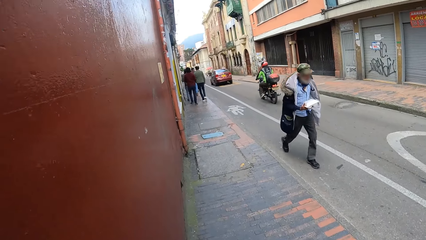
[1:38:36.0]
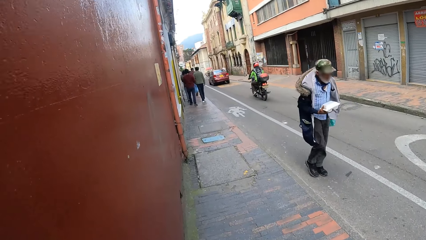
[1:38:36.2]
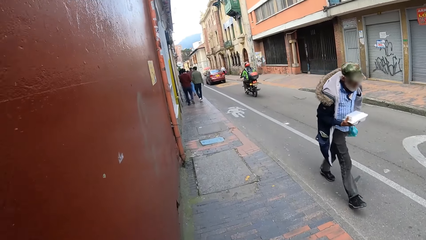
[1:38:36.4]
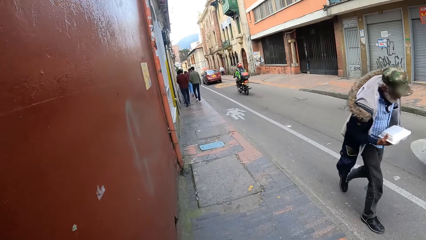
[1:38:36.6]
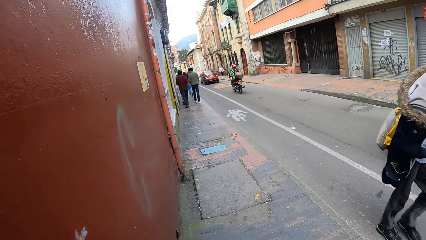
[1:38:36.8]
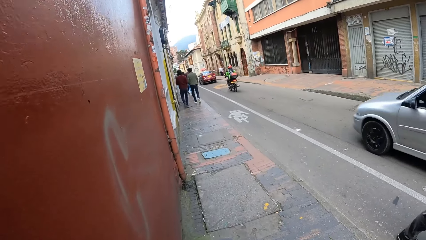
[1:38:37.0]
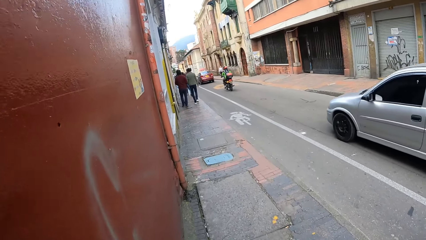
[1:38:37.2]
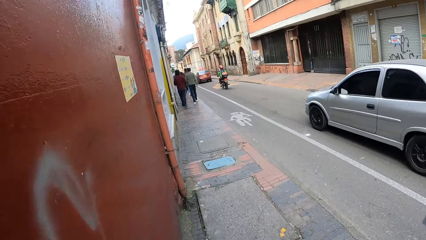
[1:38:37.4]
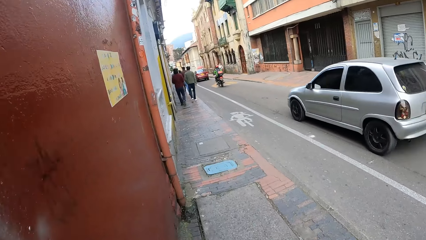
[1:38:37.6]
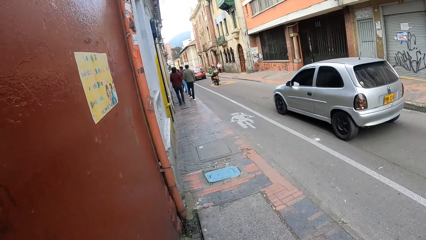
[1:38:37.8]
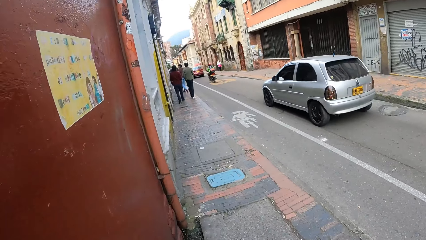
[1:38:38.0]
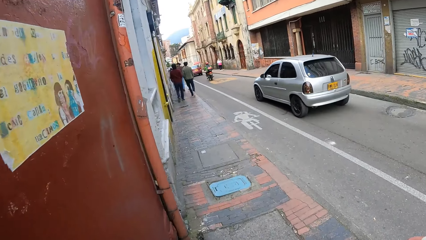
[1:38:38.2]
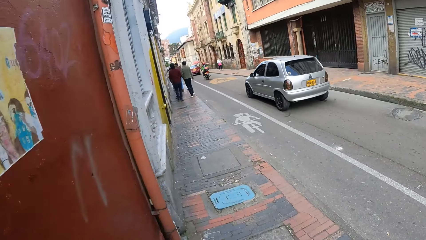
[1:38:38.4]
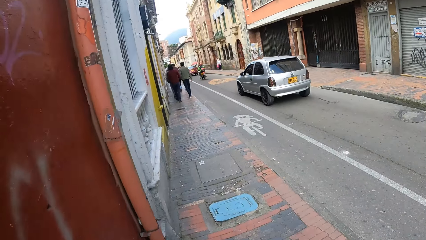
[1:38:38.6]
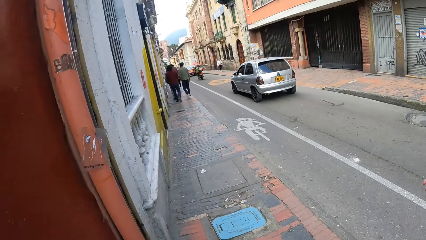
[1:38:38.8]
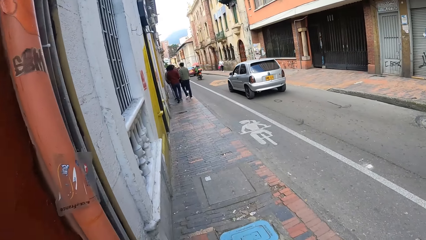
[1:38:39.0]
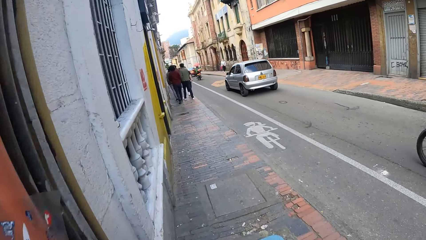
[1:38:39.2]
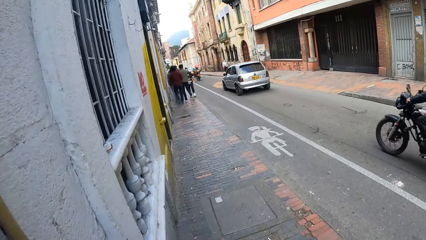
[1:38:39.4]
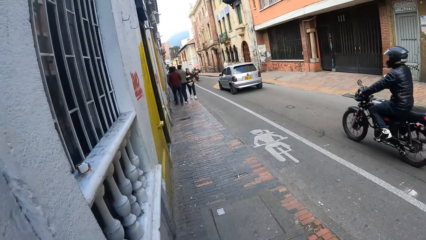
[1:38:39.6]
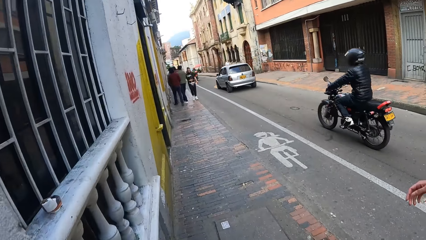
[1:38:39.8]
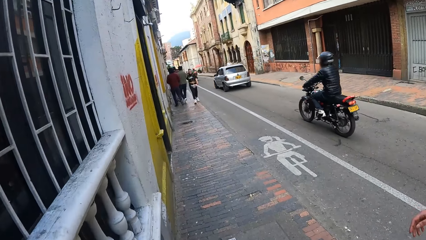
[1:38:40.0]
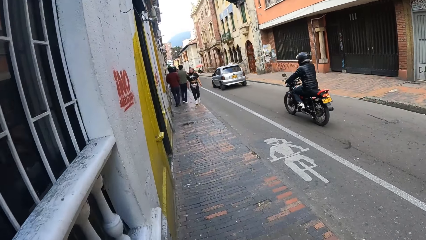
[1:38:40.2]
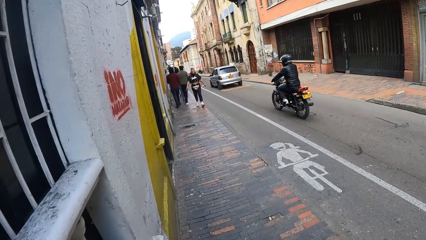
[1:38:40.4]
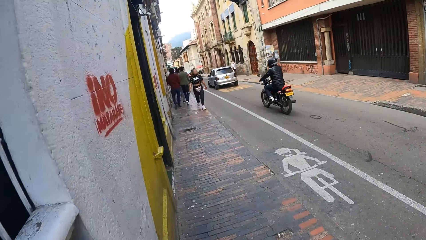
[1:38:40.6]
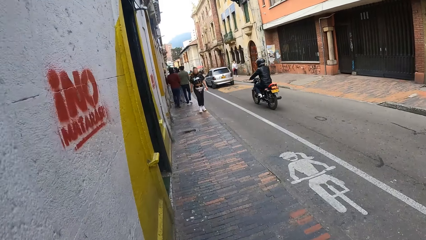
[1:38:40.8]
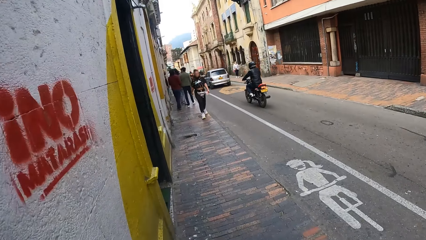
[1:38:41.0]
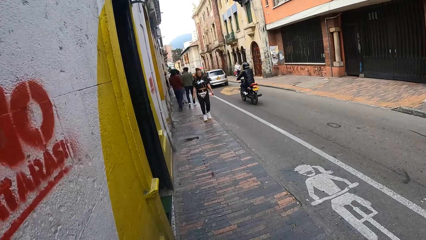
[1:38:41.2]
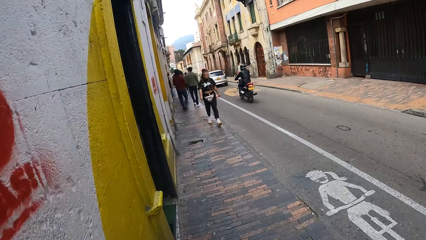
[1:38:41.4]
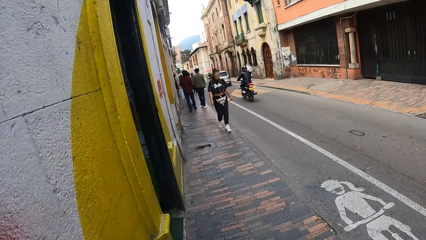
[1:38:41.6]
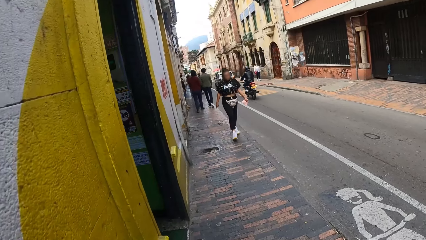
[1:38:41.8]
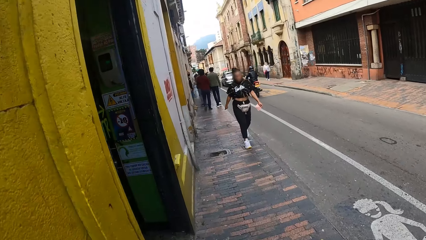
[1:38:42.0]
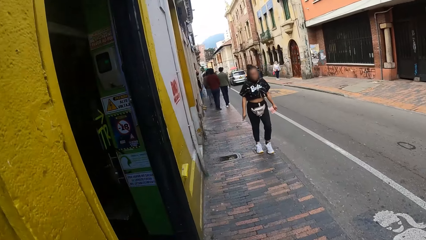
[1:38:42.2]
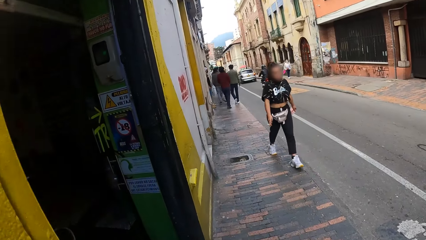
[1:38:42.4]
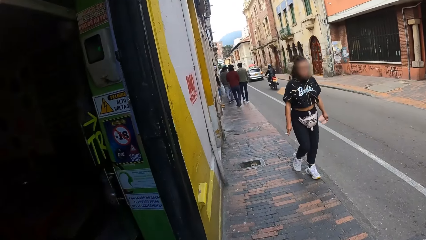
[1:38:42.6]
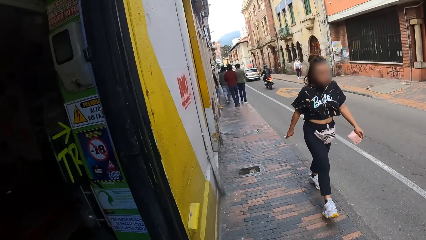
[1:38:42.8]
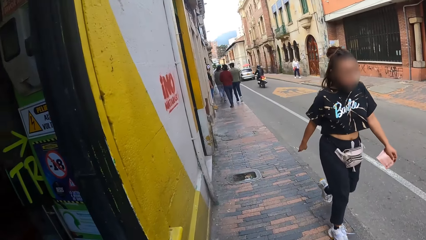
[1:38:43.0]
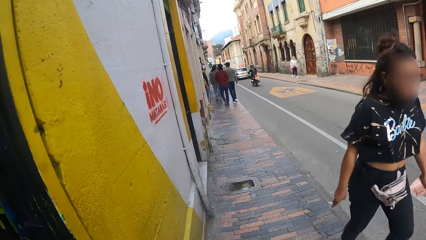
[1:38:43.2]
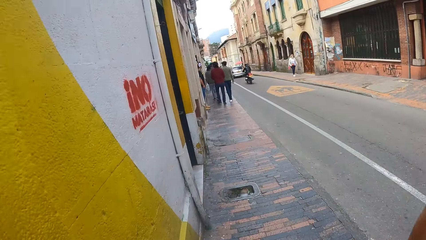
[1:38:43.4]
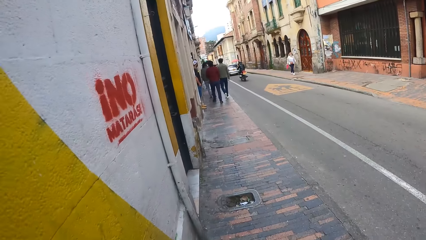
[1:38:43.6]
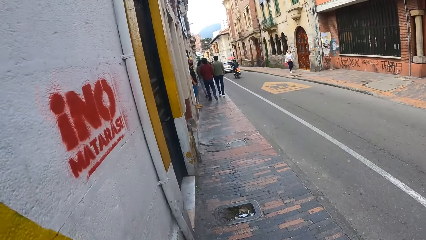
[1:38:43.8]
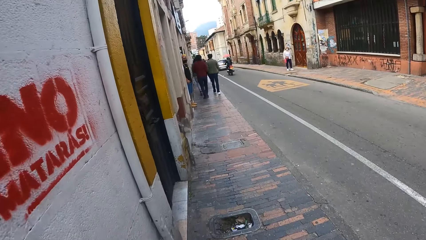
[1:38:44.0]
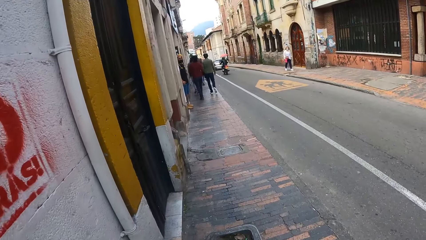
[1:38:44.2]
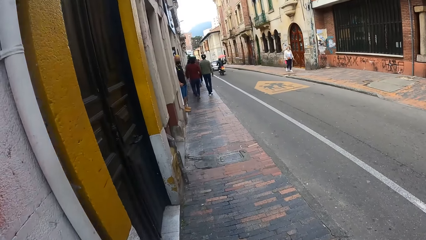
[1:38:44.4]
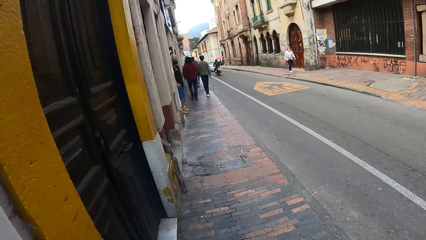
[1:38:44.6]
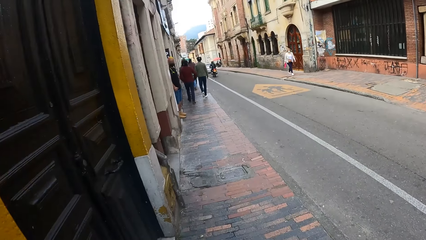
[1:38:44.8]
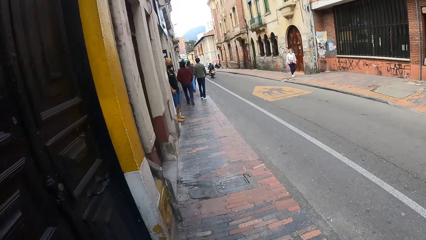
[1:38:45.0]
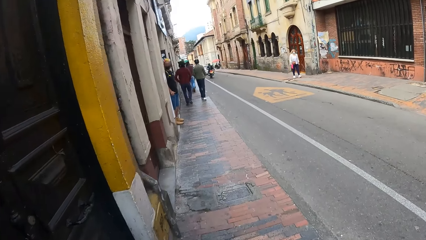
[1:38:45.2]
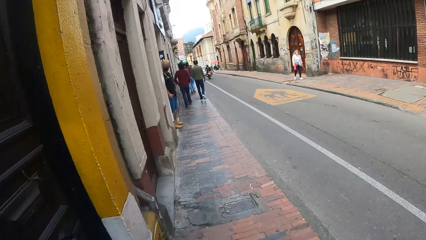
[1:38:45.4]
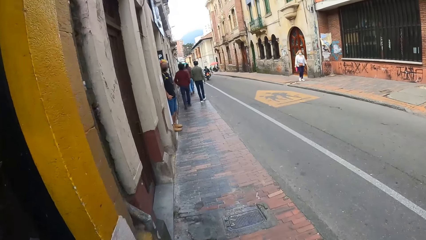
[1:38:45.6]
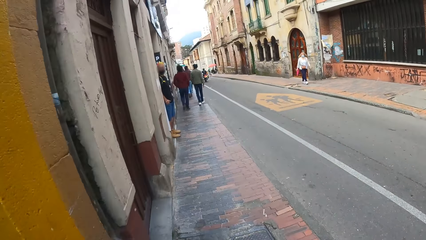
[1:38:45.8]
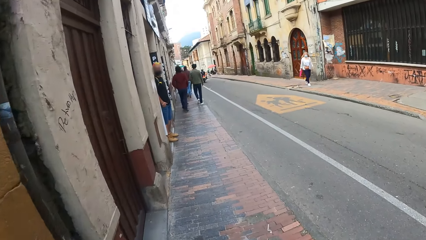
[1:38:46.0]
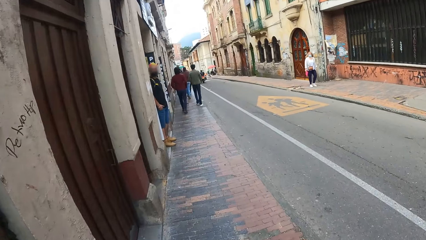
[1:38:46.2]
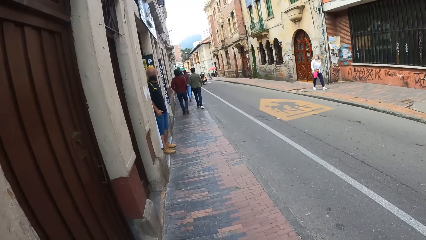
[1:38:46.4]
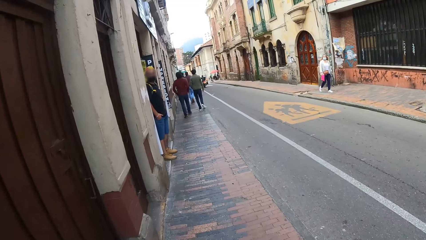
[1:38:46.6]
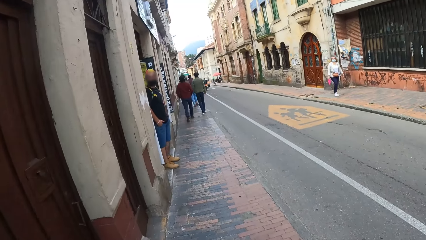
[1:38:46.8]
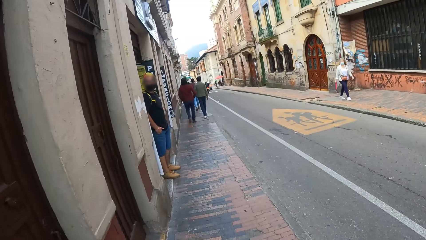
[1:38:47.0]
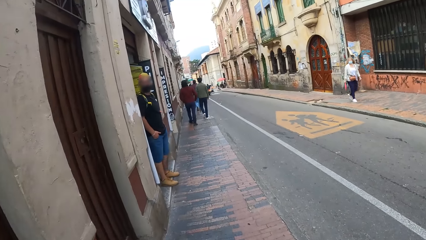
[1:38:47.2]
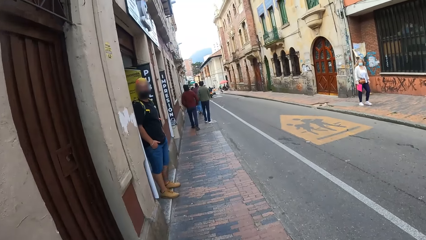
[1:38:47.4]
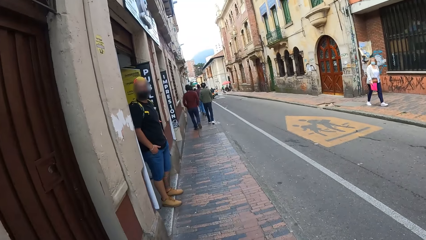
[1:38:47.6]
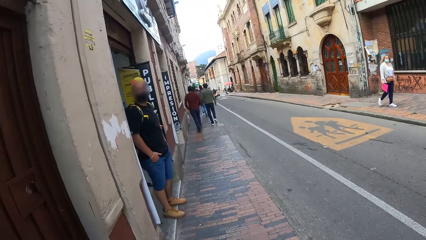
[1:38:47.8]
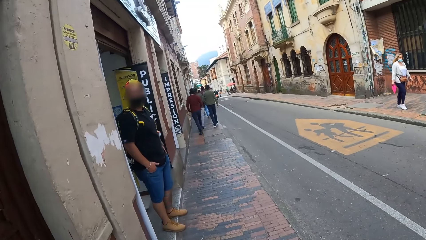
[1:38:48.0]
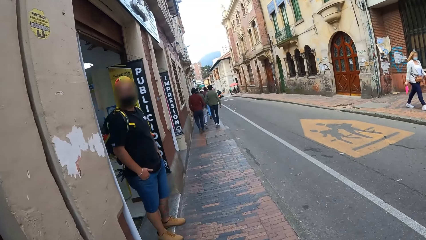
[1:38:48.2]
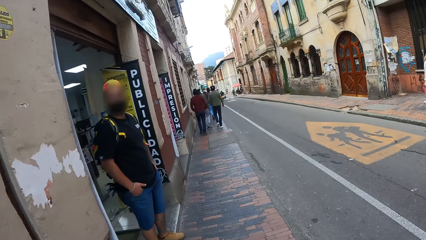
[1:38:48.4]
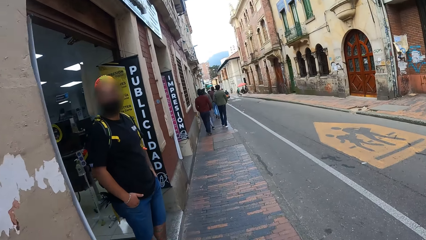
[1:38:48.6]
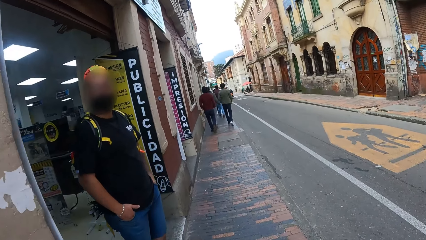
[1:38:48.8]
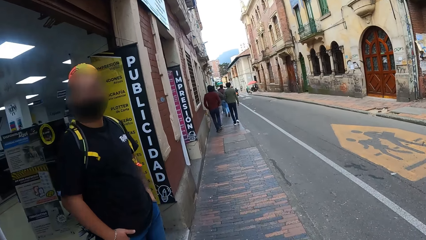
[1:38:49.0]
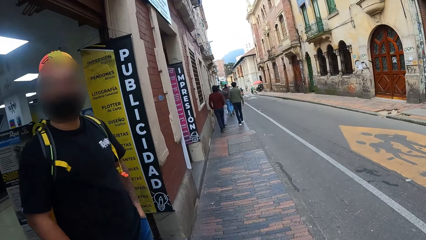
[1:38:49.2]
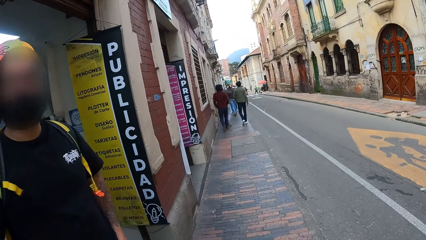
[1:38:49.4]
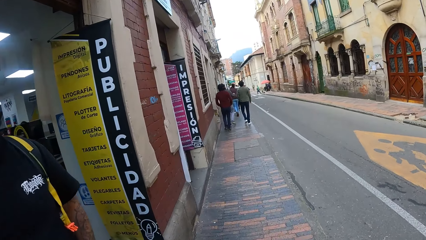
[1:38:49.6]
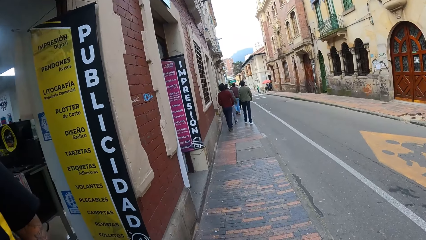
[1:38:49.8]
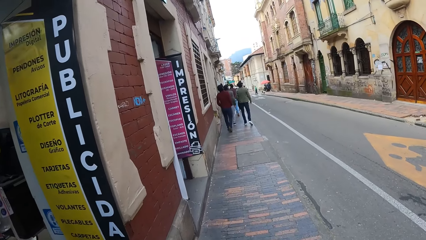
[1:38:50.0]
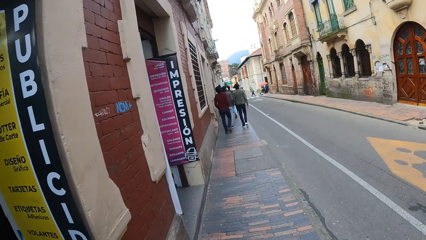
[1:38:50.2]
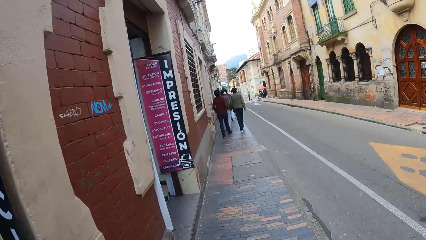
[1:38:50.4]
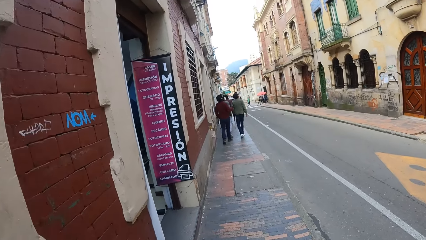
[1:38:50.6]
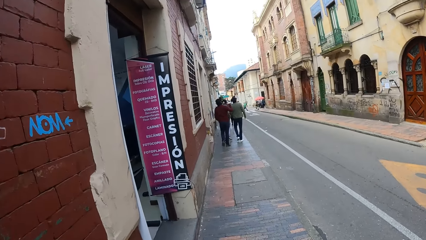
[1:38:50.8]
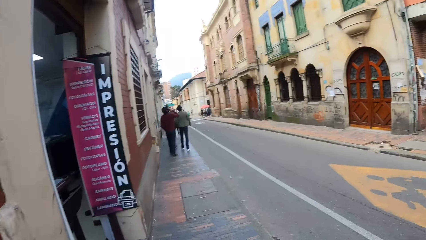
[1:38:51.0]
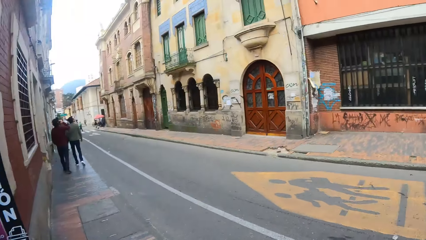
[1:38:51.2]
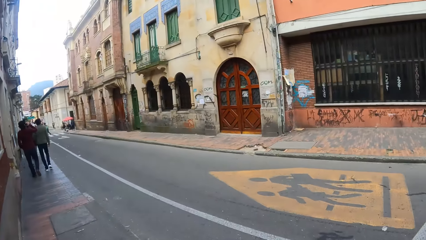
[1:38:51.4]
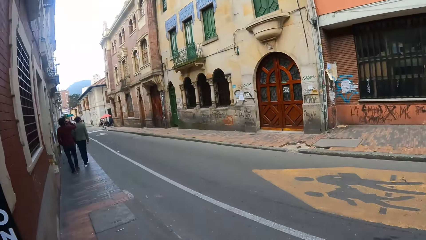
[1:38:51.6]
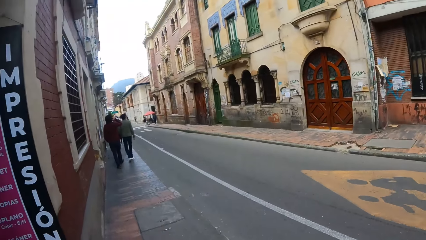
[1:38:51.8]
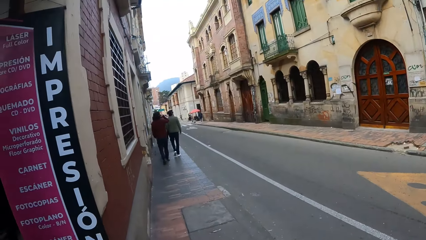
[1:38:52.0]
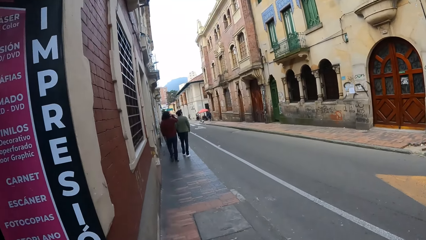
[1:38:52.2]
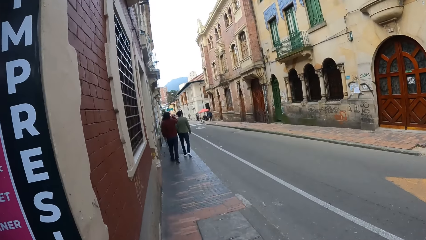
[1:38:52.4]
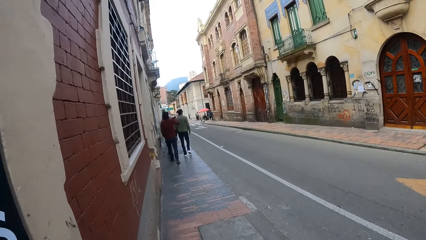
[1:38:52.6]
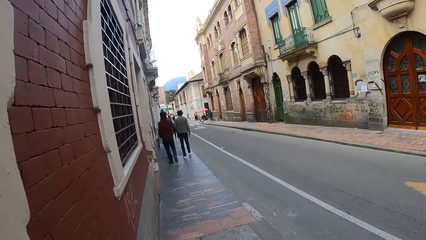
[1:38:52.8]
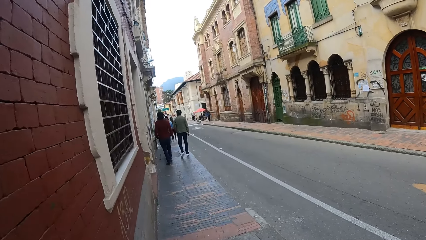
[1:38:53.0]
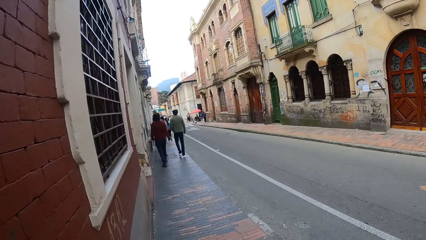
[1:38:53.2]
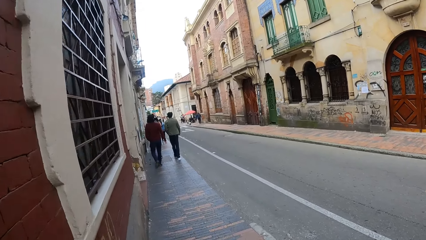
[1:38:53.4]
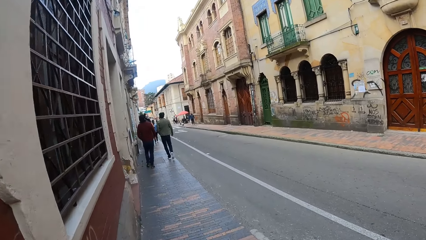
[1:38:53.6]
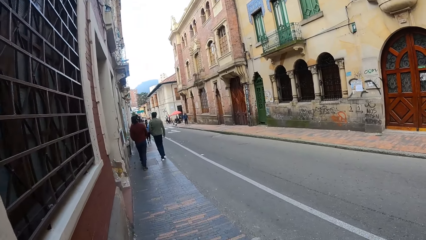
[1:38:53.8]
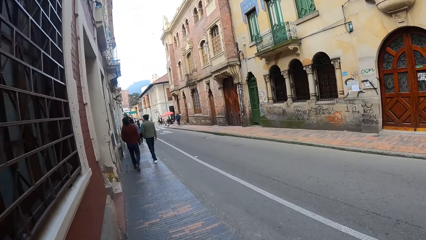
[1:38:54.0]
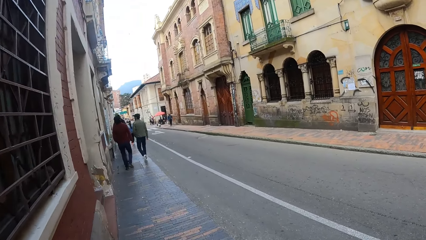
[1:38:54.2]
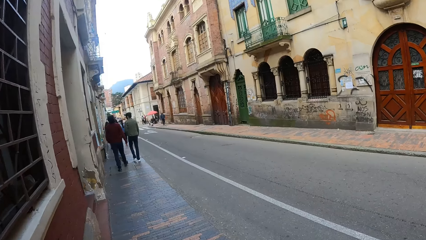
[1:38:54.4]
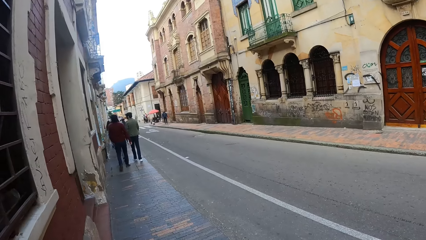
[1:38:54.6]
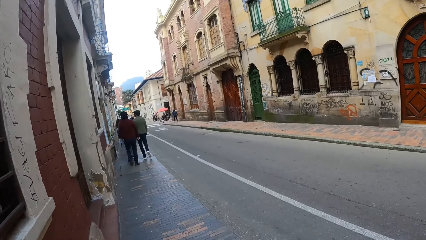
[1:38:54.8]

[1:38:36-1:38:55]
A silver car drives past the camera wearer. The camera wearer looks at a person. They walk on a pavement. They look around. They walk on the pavement.
